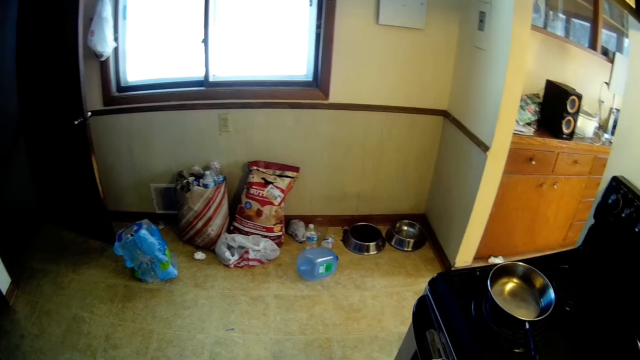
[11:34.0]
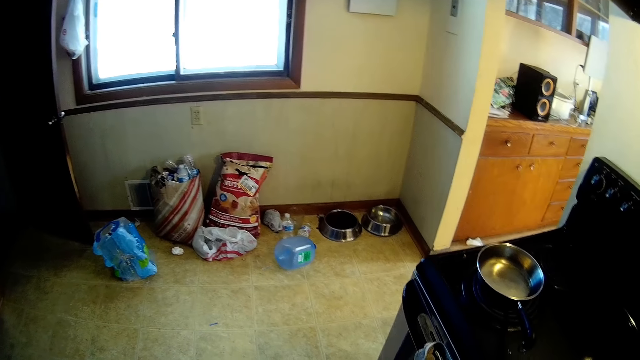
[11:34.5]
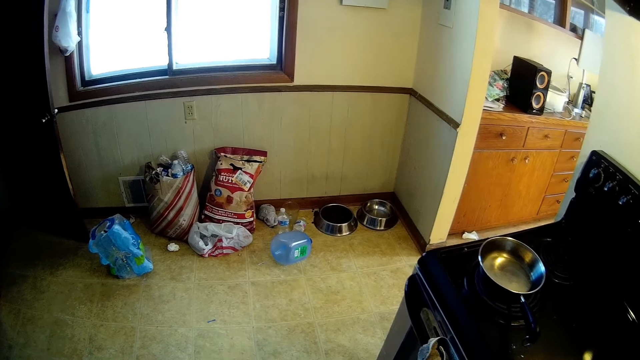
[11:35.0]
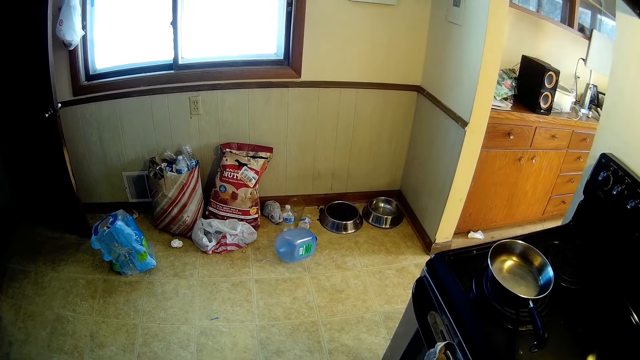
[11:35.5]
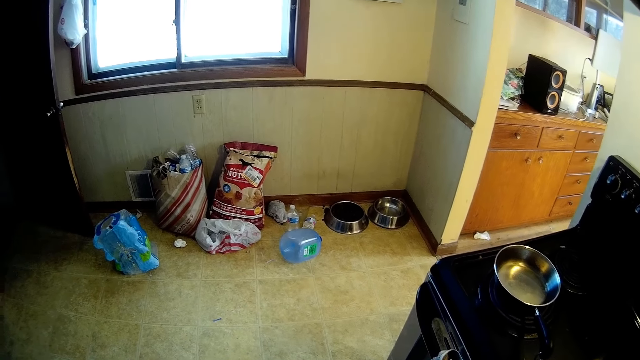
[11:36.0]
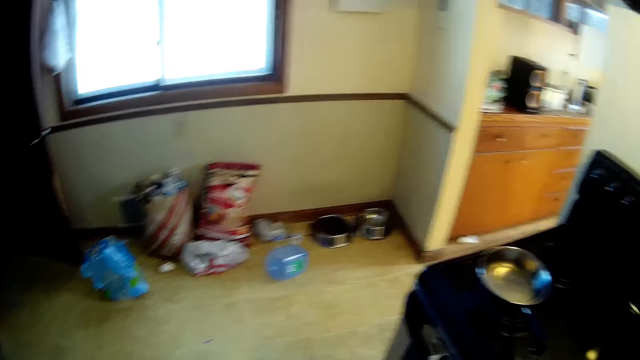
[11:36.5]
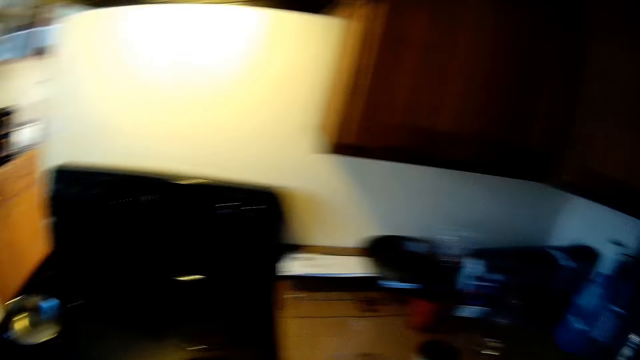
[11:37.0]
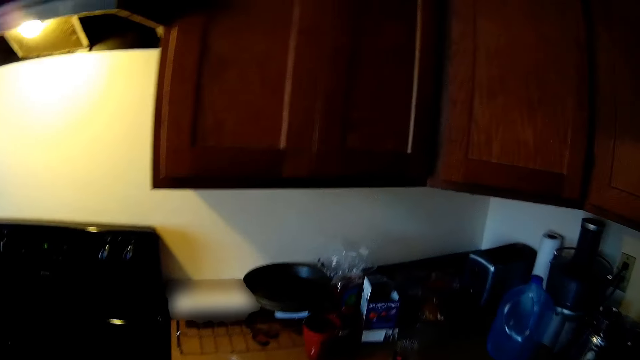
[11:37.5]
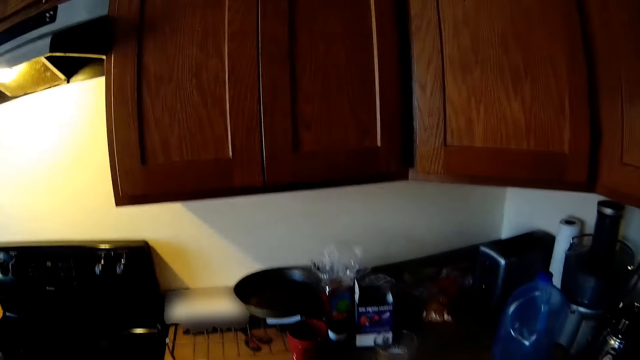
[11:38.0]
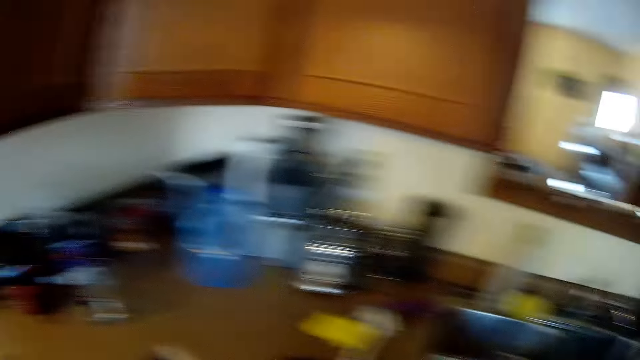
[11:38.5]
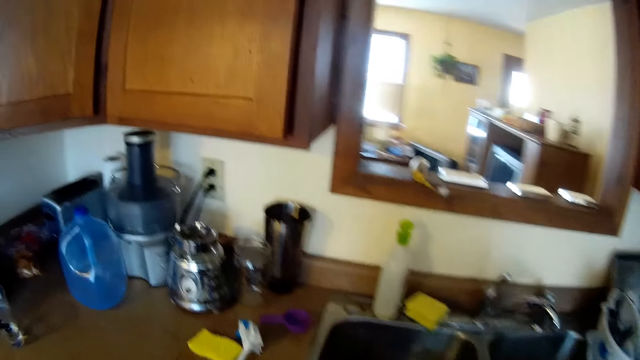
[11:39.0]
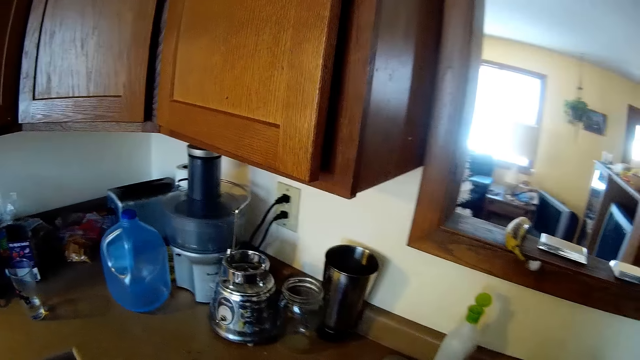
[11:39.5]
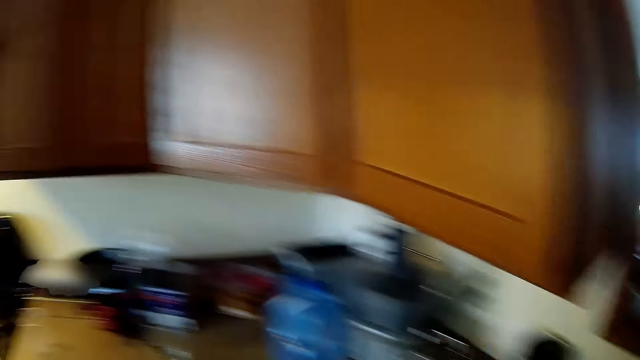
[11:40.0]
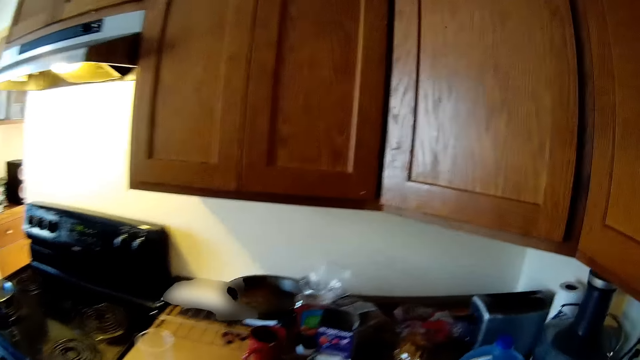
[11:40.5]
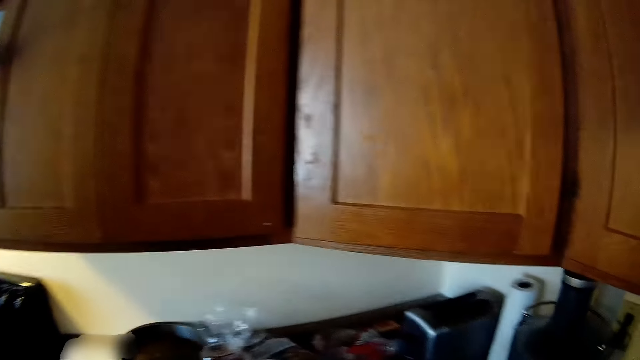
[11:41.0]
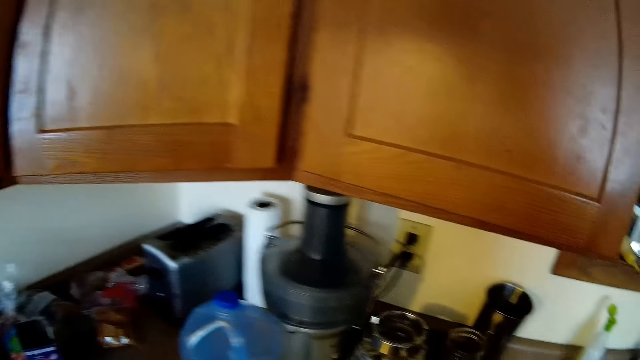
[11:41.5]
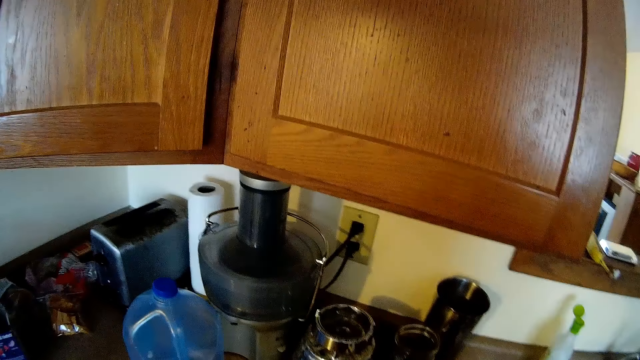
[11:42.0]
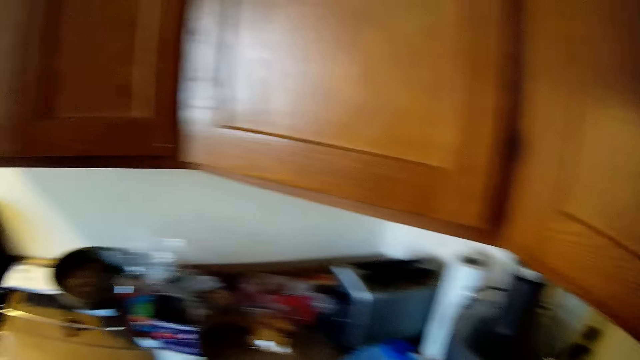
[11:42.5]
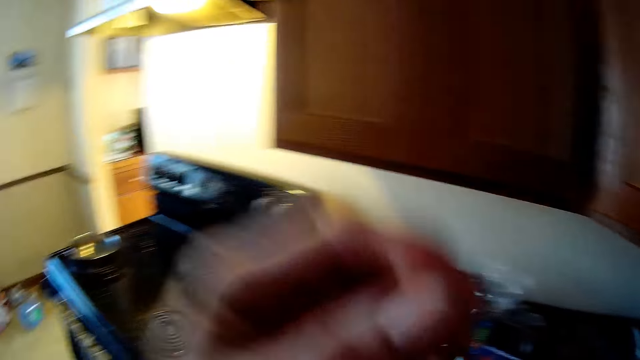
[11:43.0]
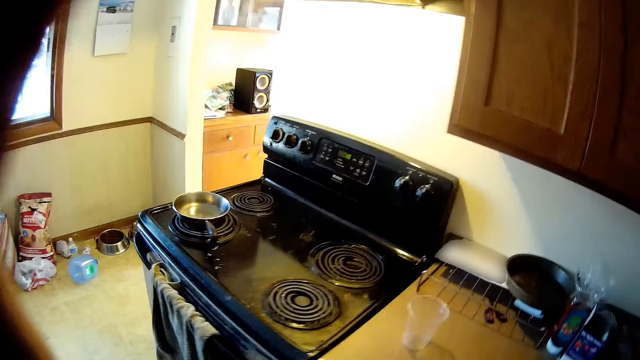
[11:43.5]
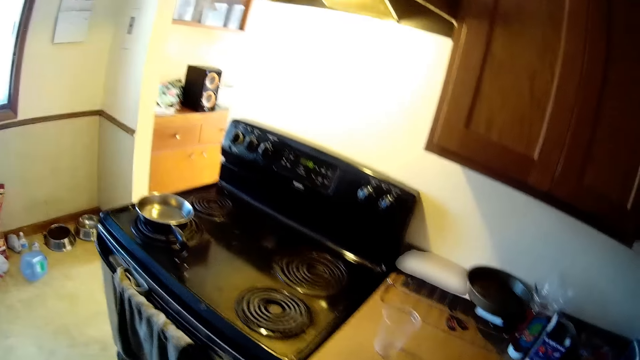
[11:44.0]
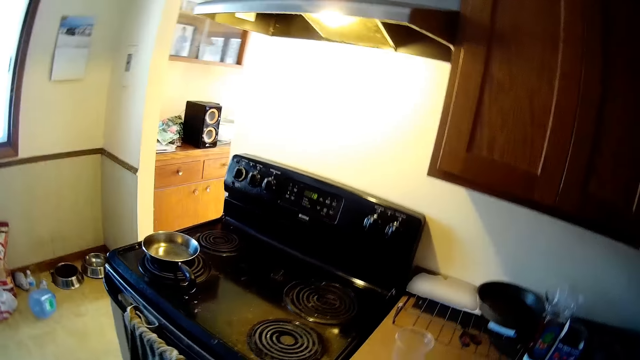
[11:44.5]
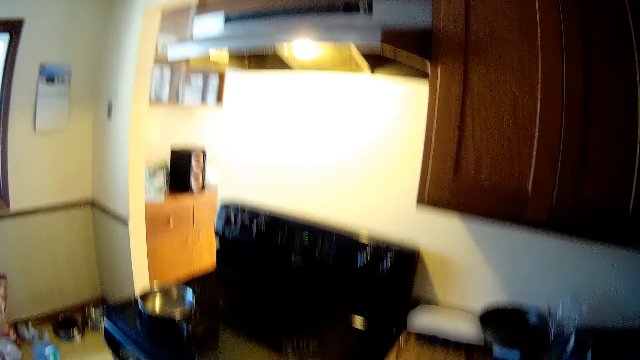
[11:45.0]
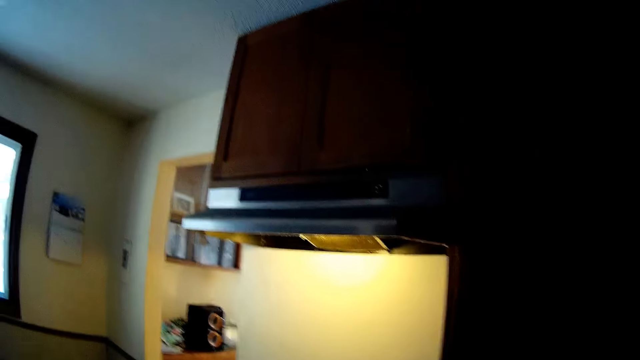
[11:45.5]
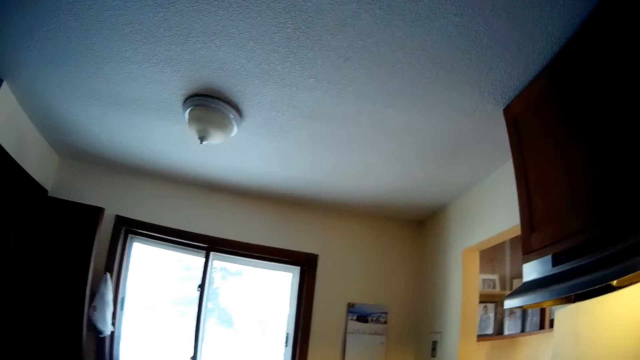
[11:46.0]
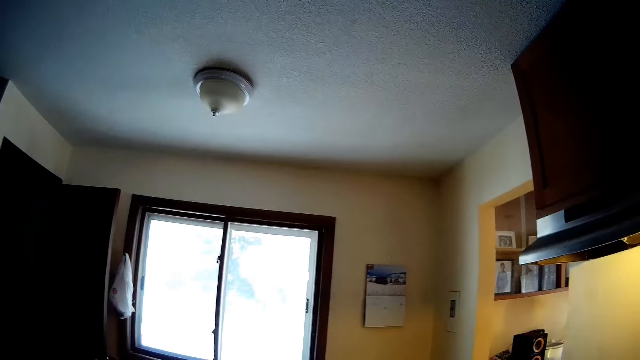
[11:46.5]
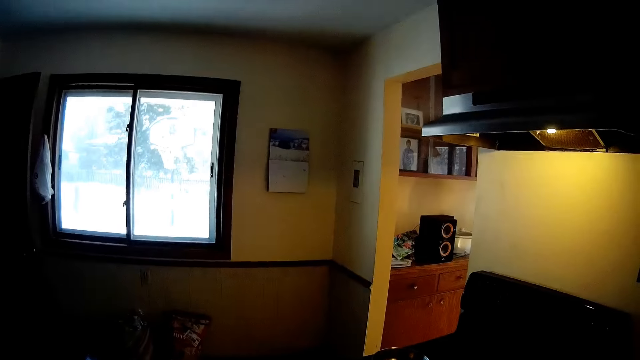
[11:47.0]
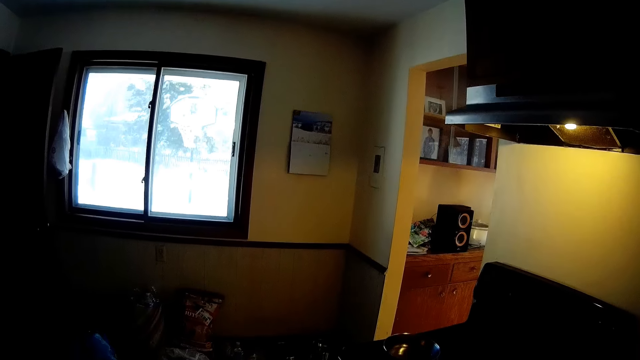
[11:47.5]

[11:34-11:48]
The camera wearer touches a pair of eyeglasses on her face with her left hand.

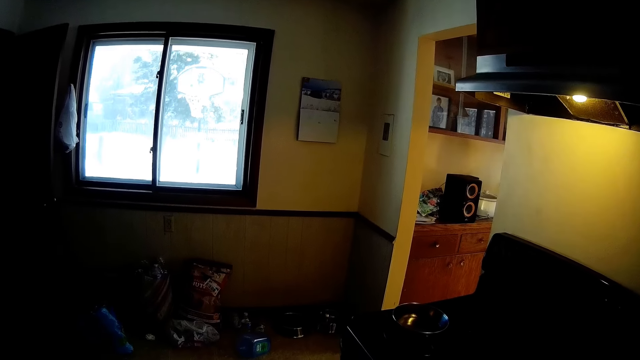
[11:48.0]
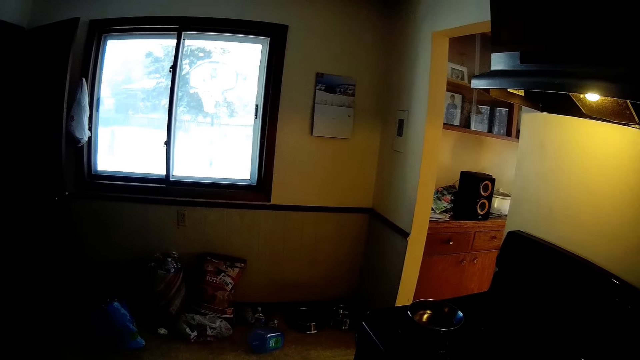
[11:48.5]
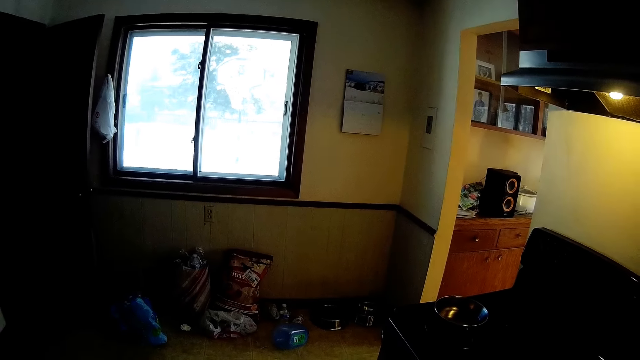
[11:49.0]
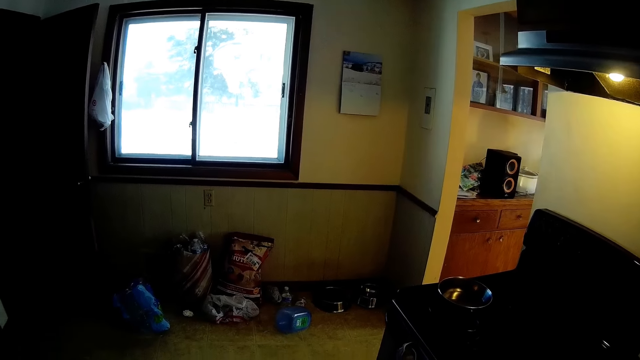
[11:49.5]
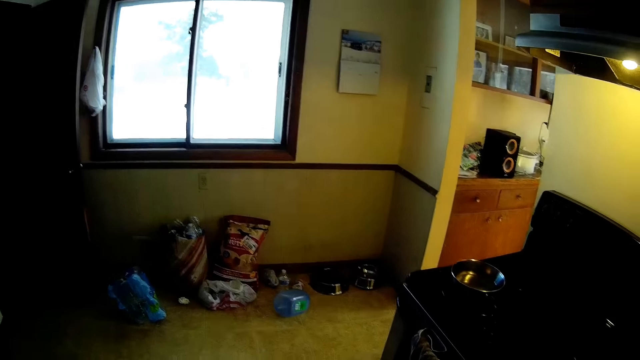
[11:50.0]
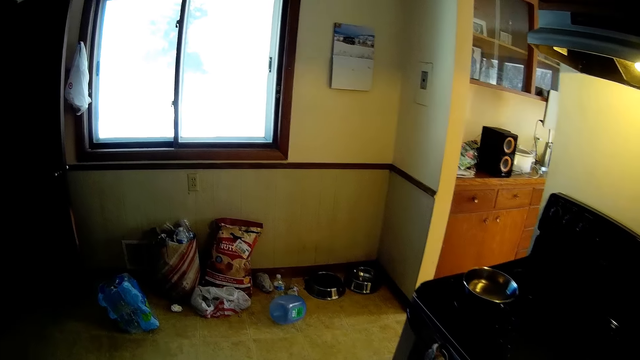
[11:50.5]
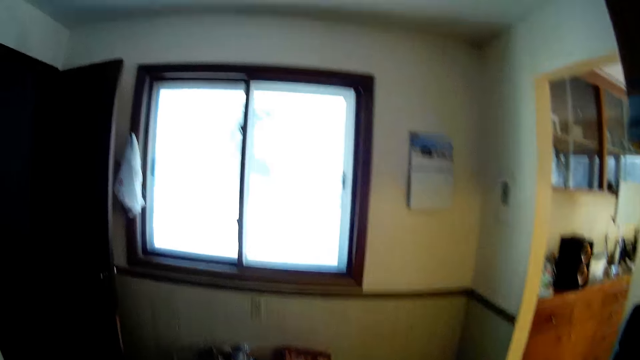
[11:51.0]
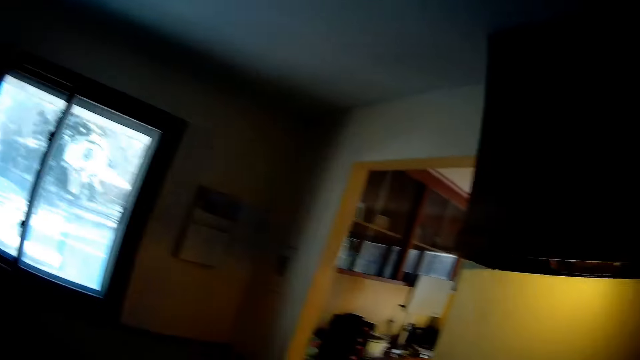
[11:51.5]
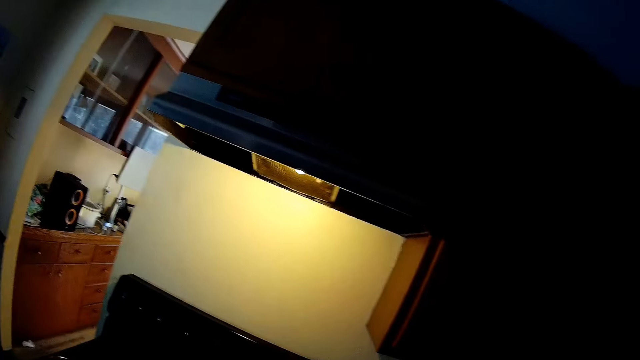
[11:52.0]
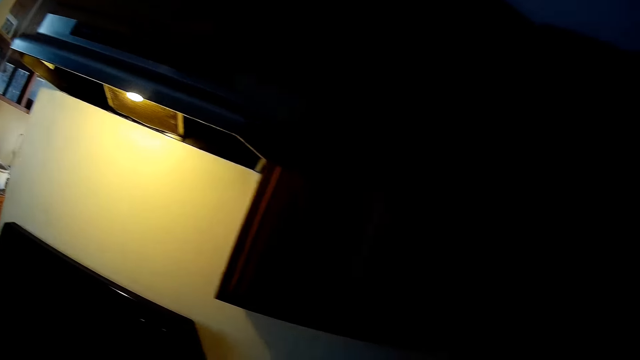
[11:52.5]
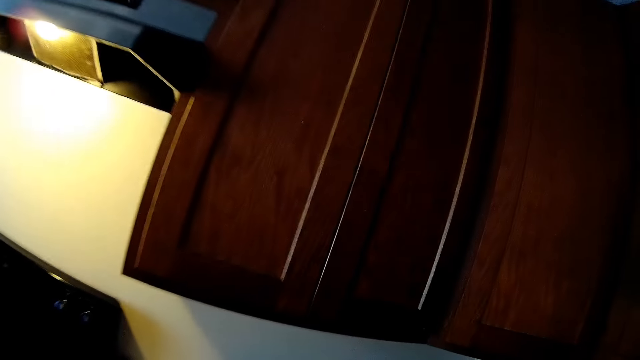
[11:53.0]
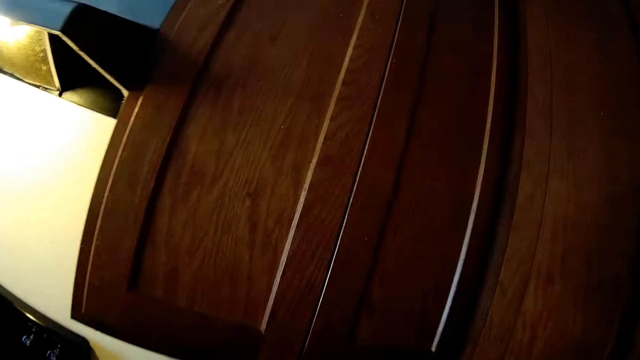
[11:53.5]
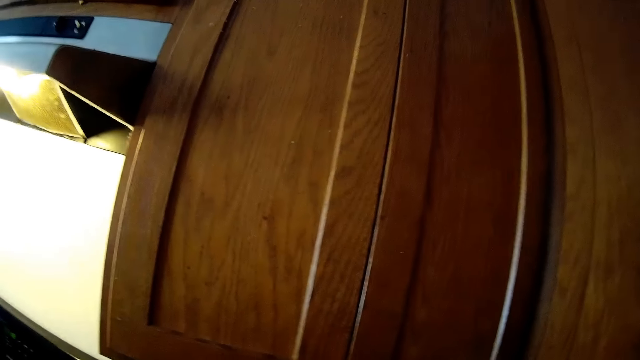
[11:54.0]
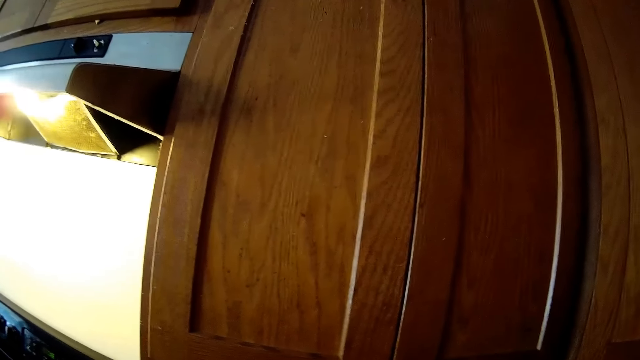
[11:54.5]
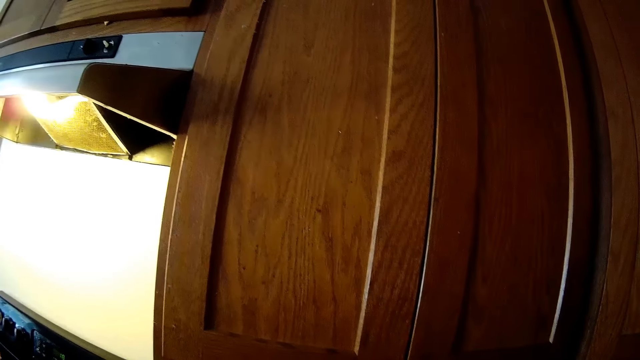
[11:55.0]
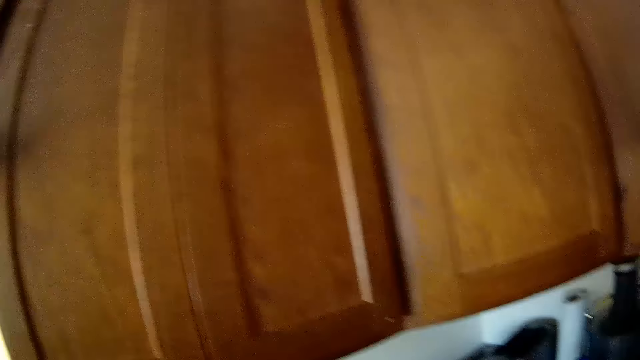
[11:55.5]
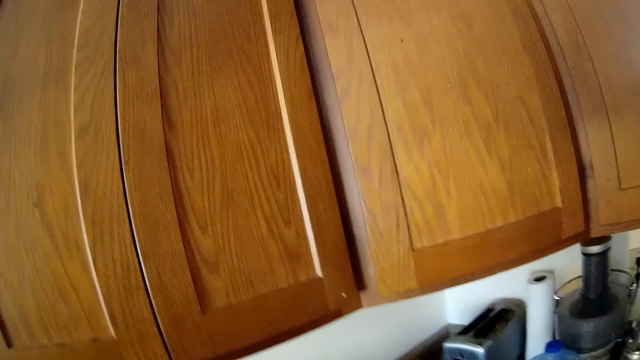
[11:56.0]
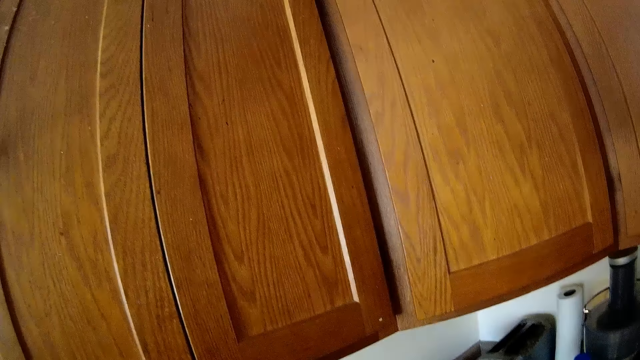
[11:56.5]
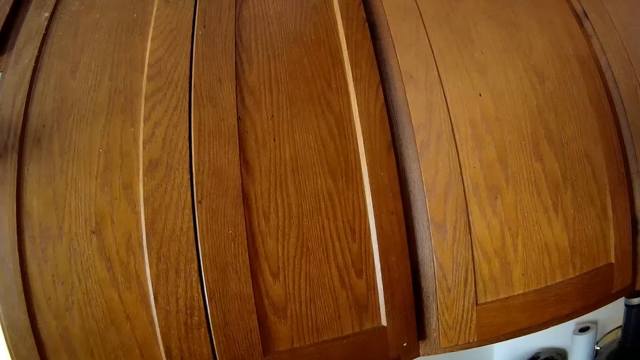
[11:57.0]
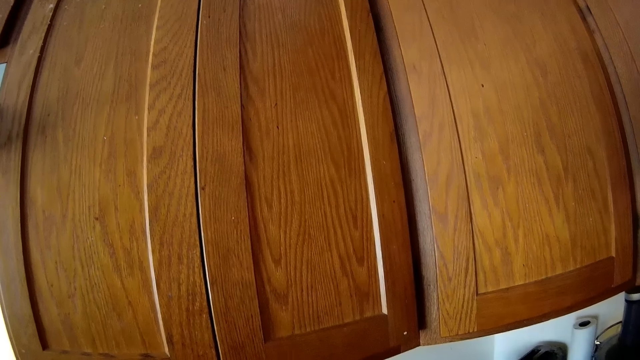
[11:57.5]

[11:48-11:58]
The camera wearer walks about in the kitchen.
